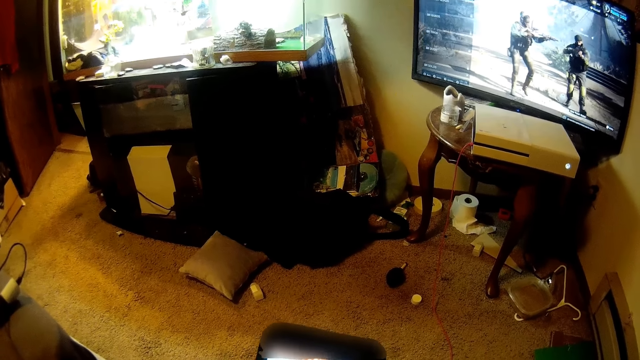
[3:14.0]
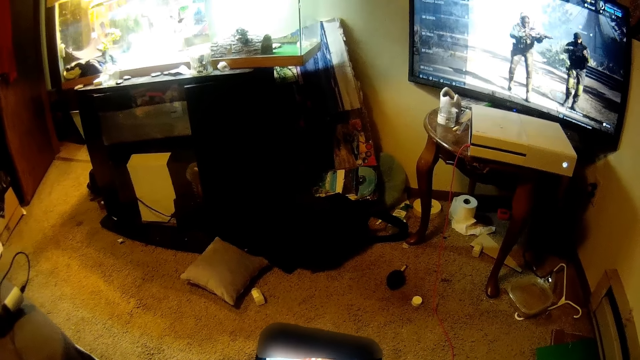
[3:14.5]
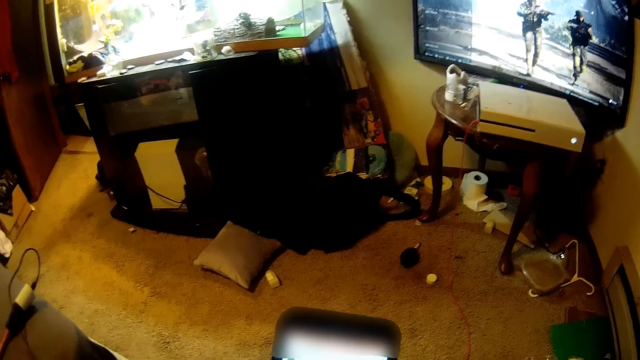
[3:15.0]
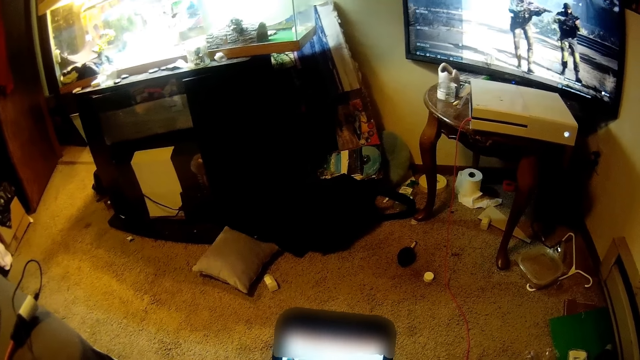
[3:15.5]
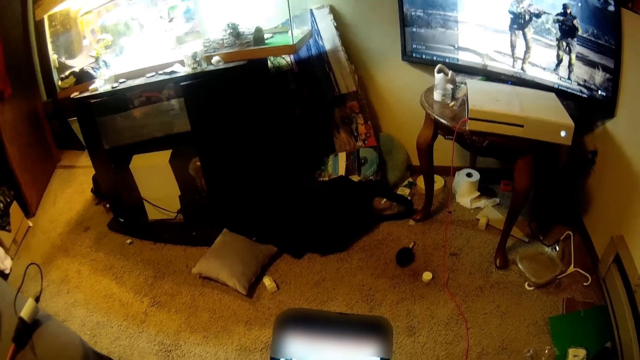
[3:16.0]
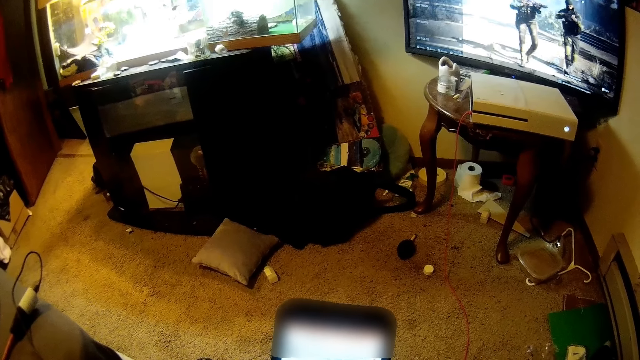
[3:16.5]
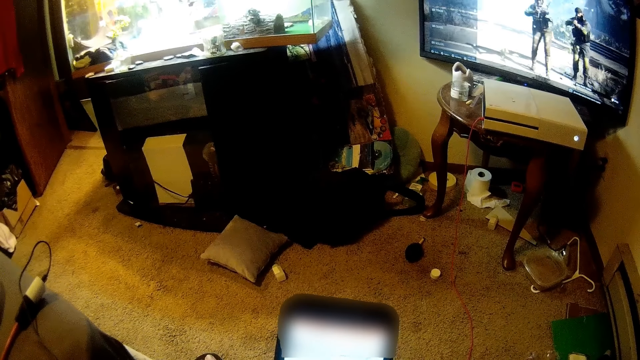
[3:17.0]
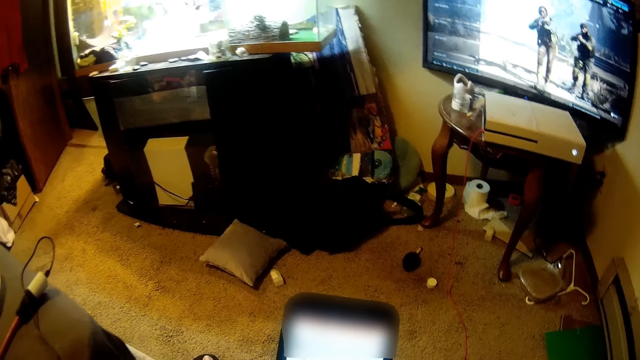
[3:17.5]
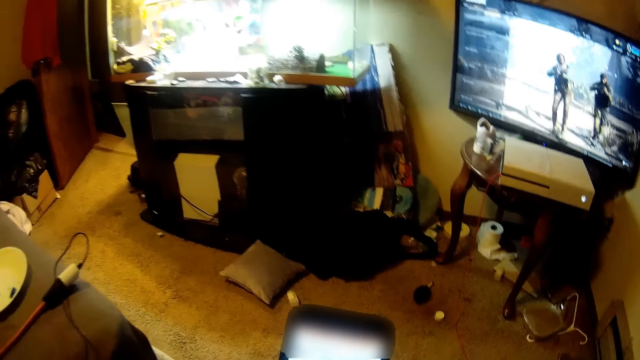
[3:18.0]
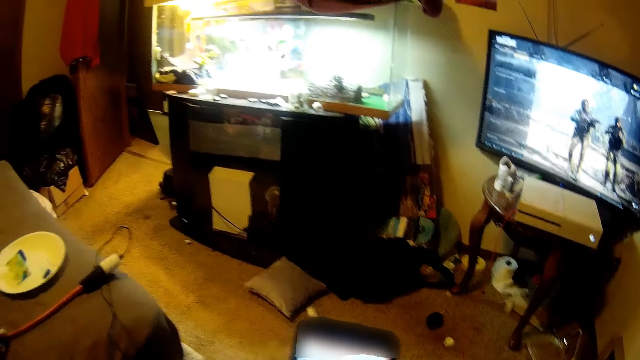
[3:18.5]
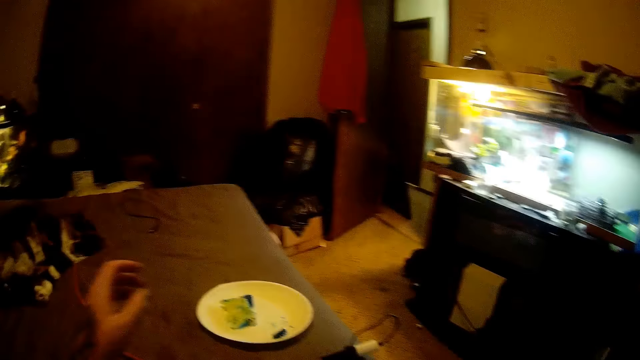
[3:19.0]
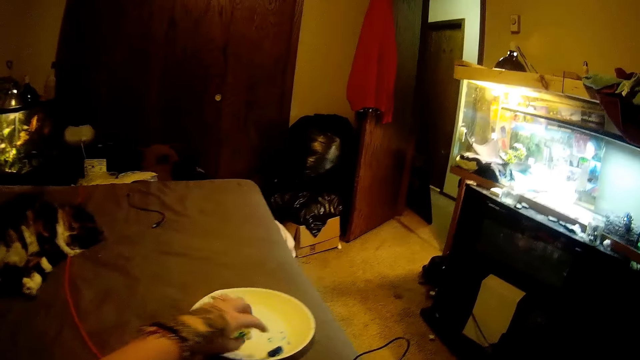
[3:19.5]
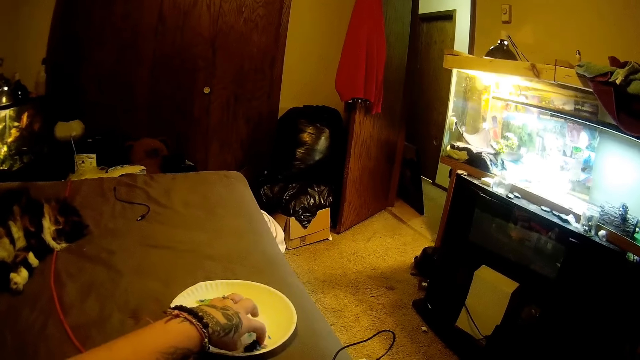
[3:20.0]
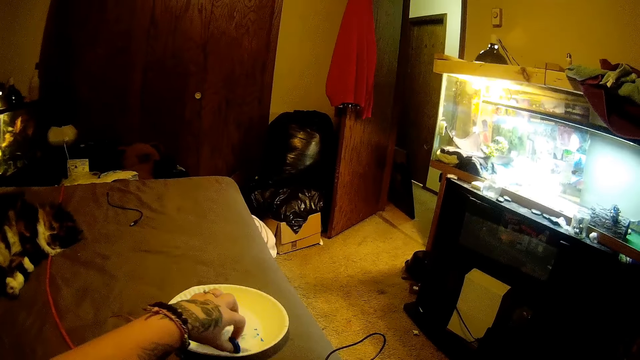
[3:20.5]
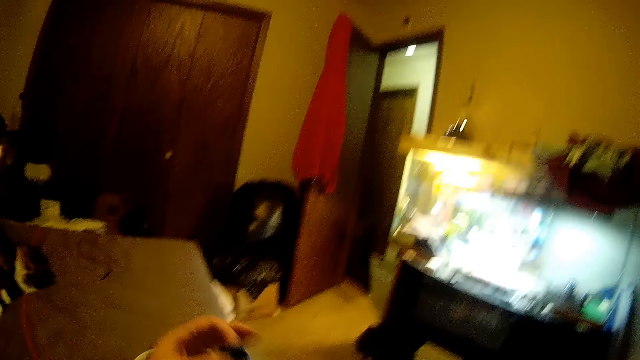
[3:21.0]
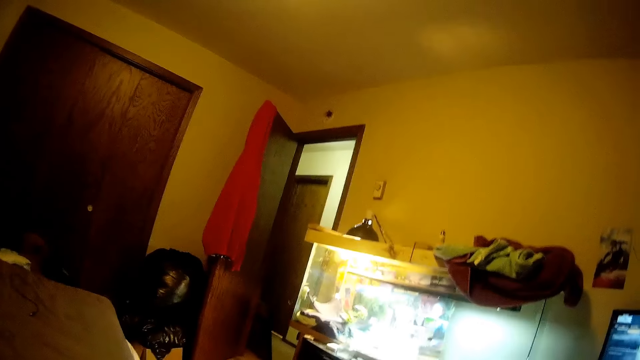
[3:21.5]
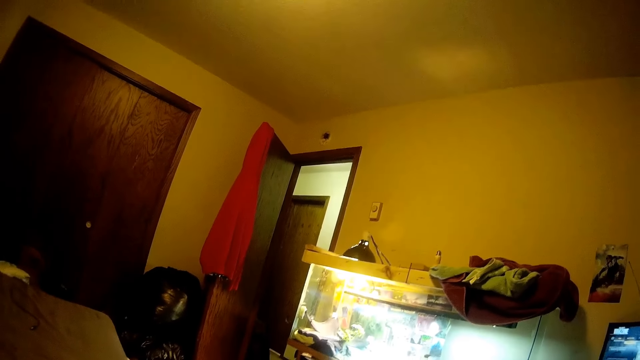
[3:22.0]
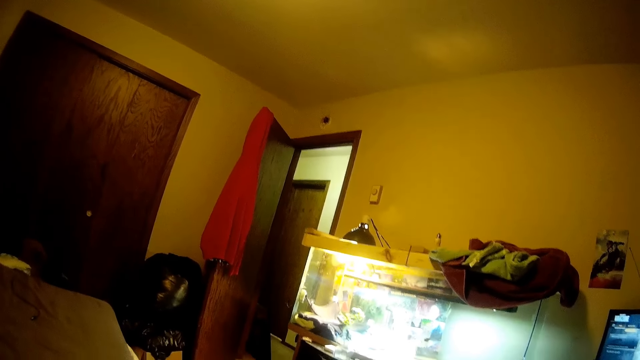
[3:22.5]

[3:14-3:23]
The camera wearer picks food out from the plate on the bed.

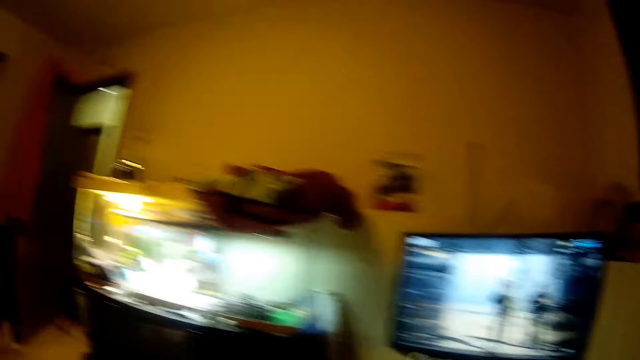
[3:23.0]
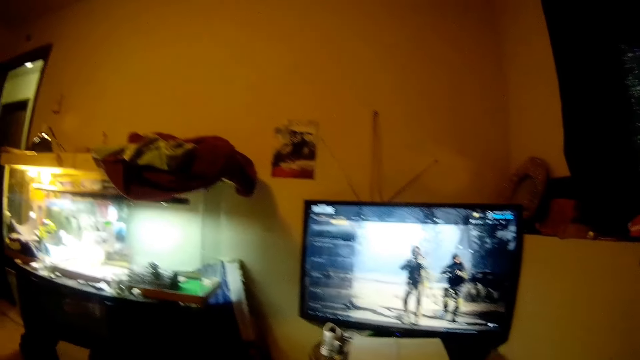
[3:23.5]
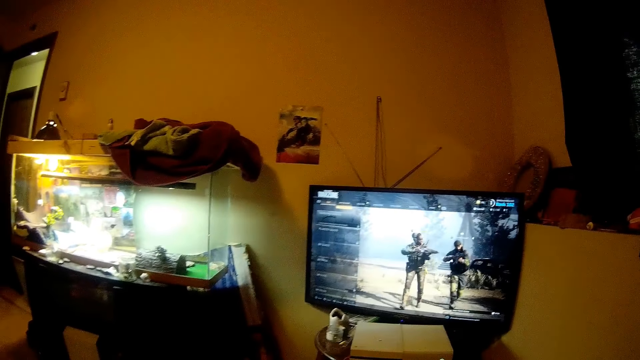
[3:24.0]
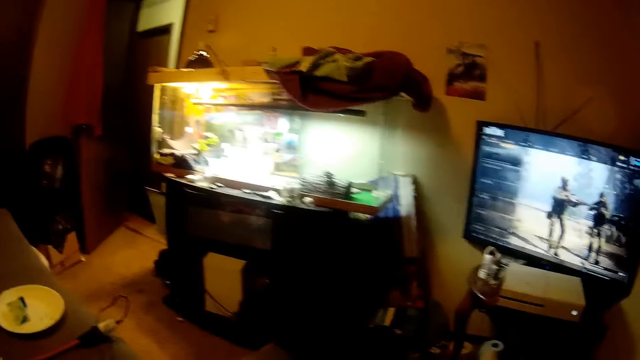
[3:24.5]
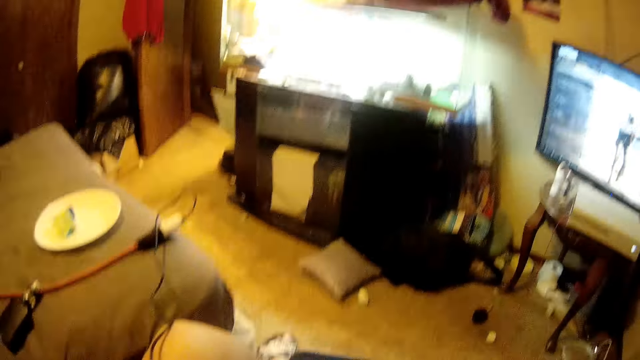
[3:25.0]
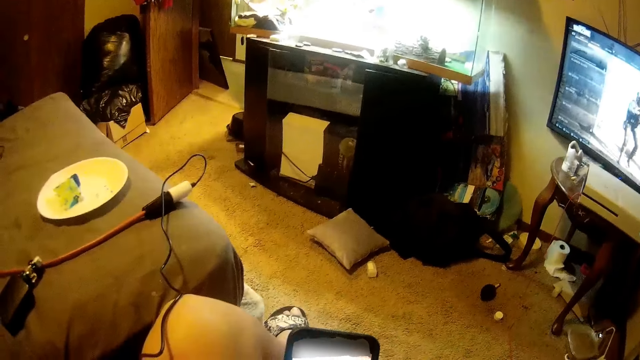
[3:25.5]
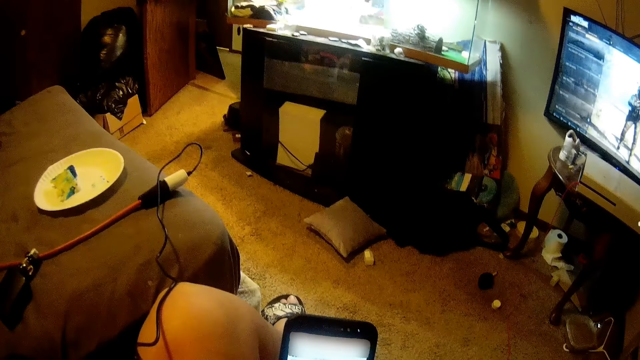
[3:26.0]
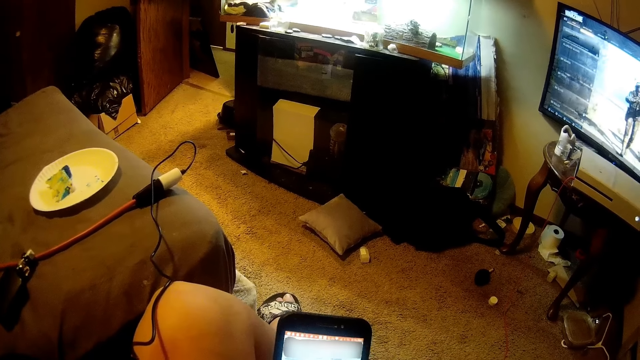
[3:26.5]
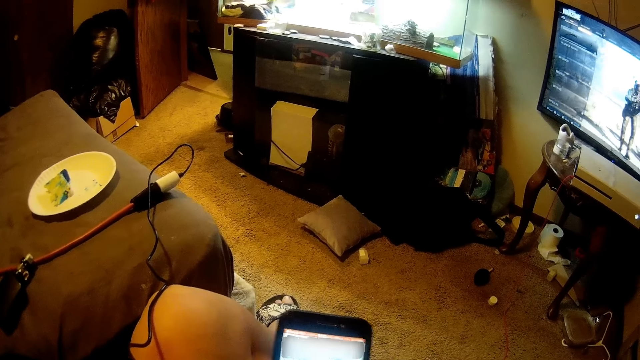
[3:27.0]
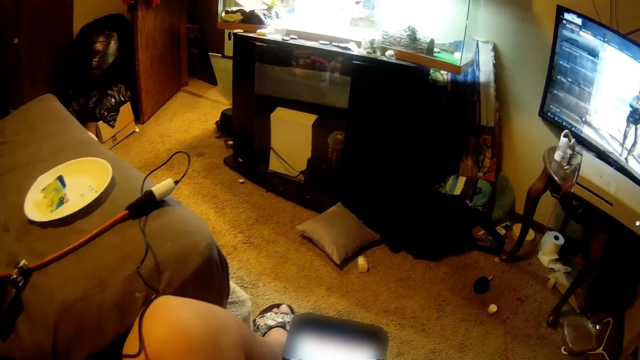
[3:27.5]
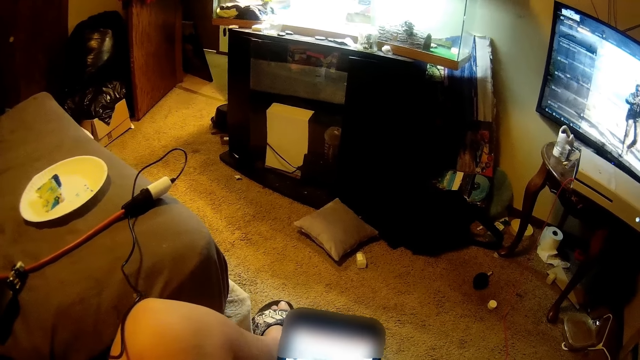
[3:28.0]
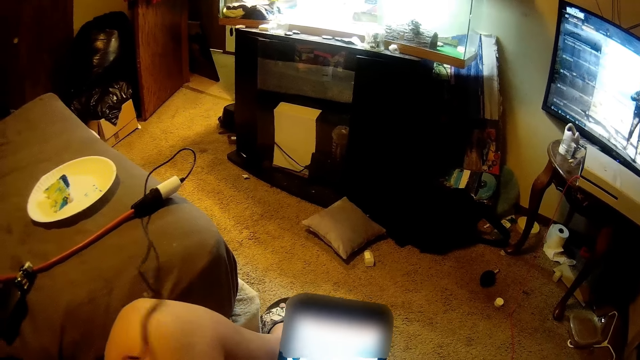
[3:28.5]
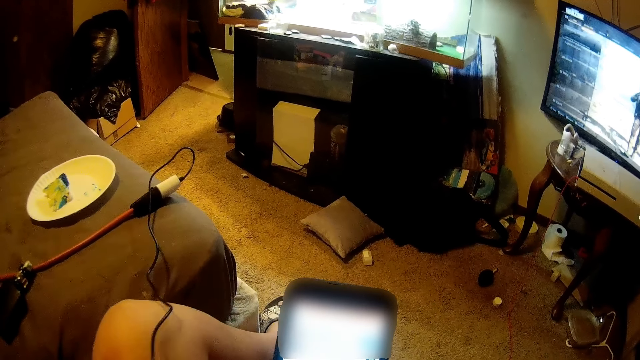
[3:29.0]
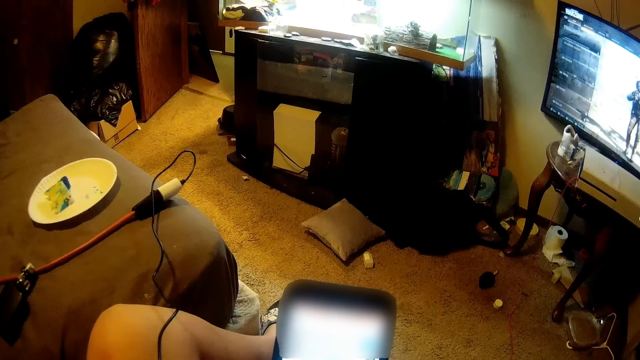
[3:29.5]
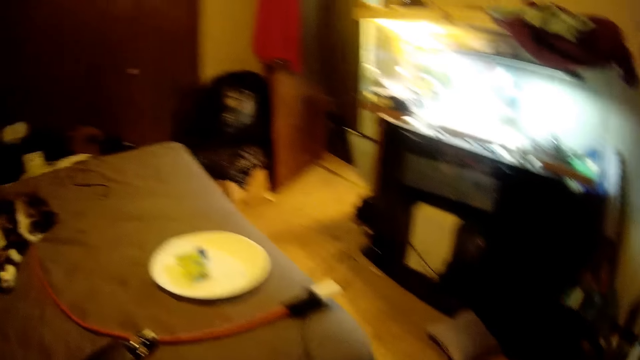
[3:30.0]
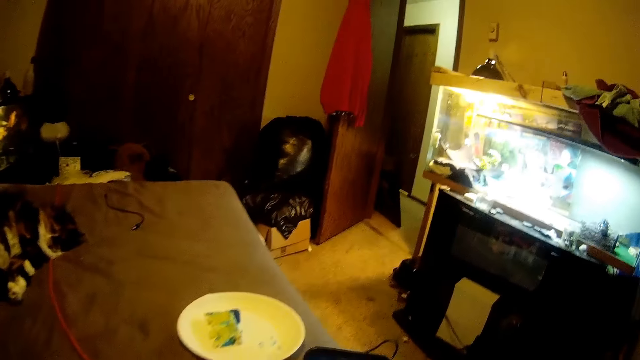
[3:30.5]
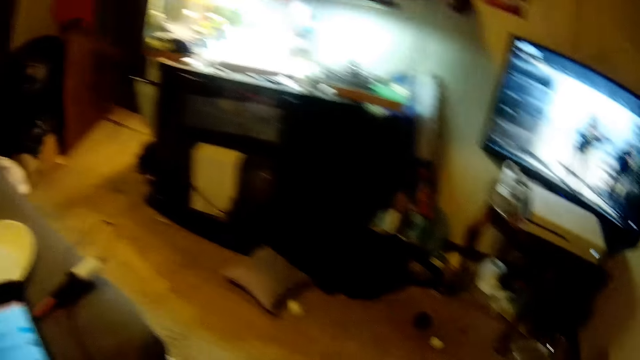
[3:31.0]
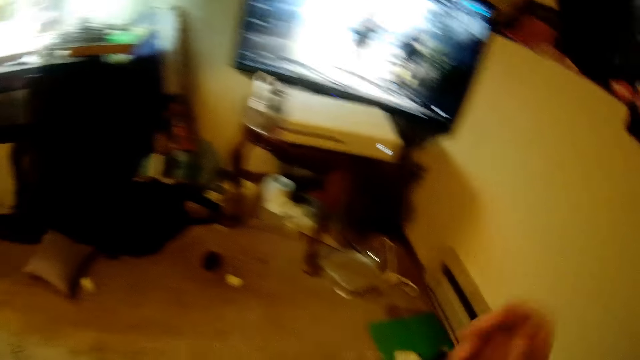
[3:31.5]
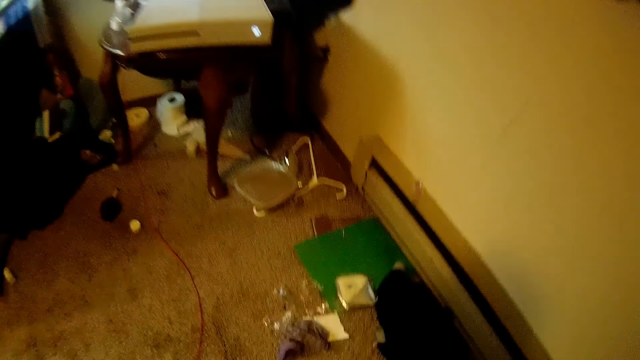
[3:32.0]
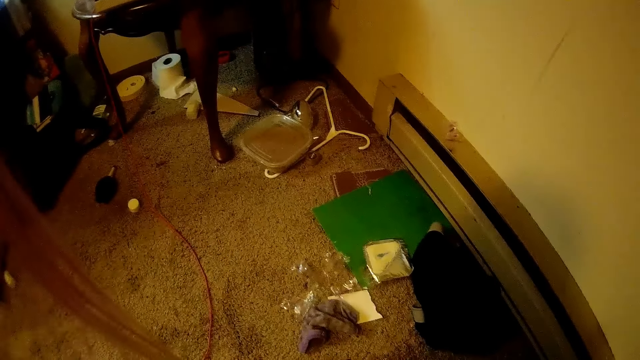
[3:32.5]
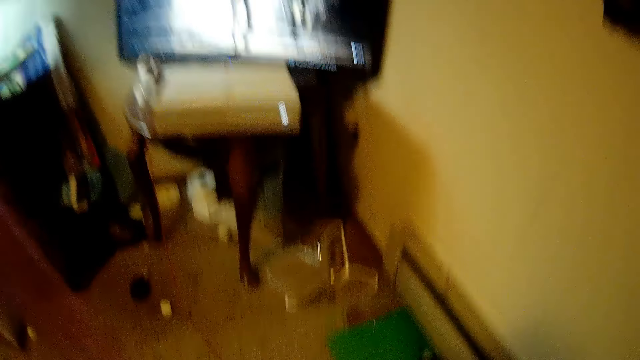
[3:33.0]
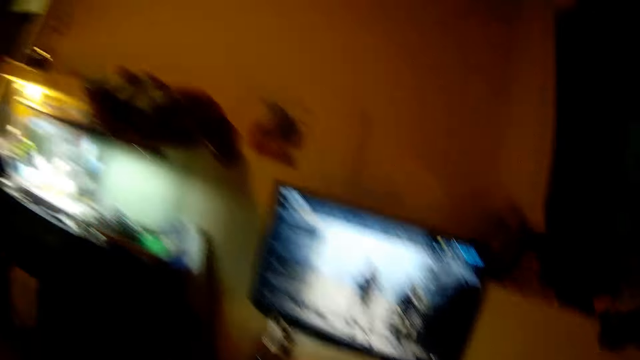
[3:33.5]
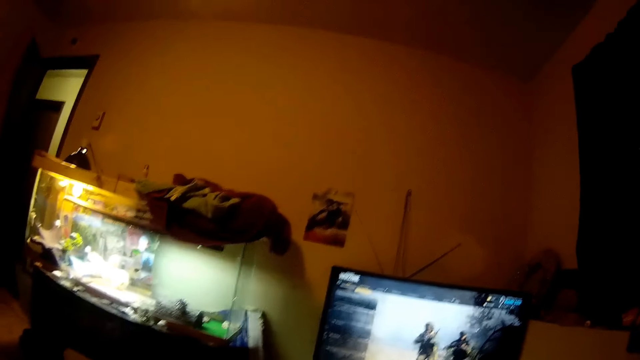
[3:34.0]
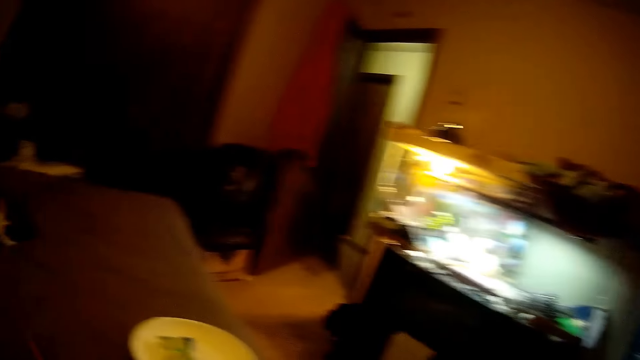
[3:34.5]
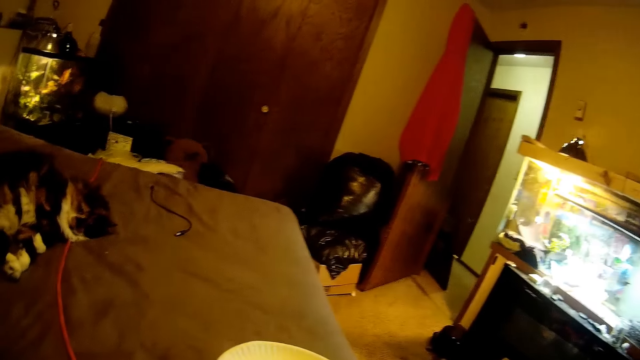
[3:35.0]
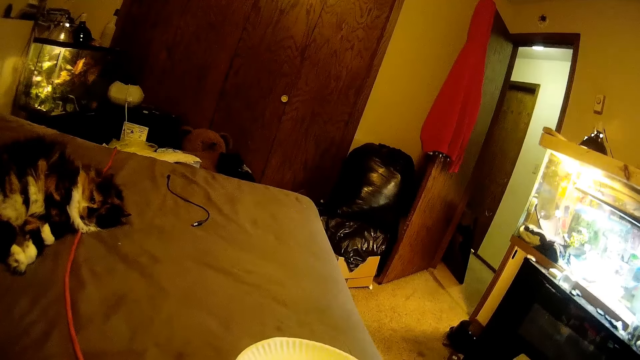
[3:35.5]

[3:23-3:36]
The camera wearer watches the movie. They press the phone. They speak out loud.
